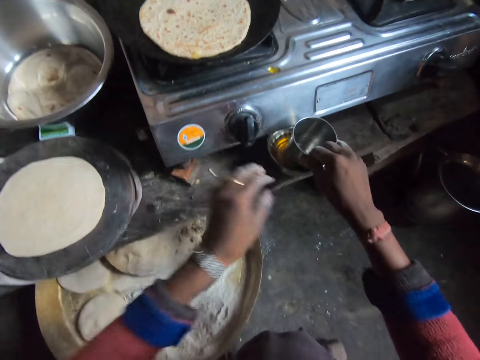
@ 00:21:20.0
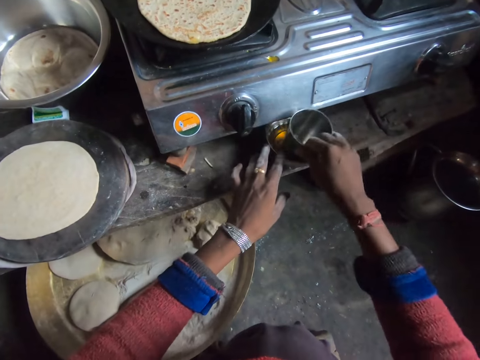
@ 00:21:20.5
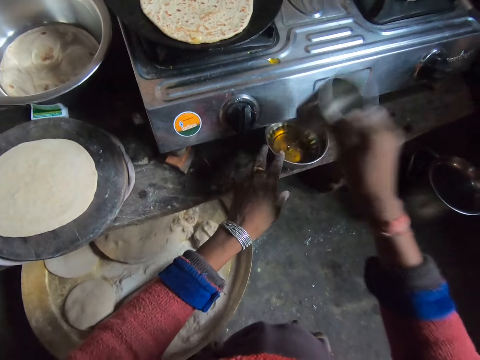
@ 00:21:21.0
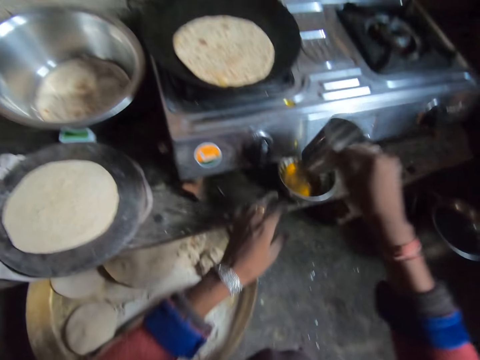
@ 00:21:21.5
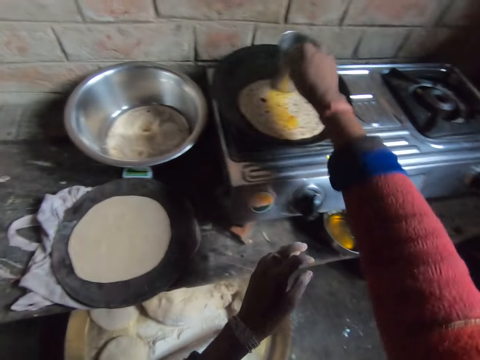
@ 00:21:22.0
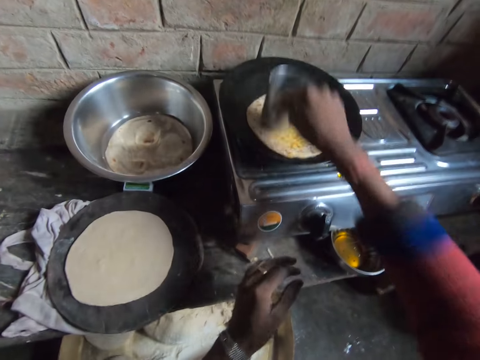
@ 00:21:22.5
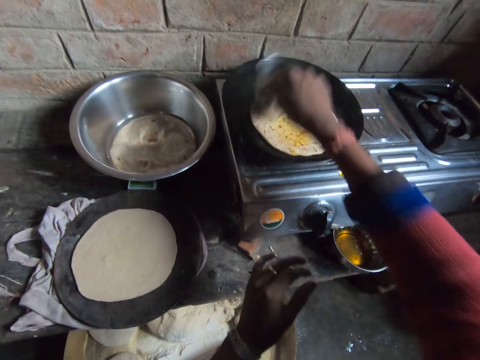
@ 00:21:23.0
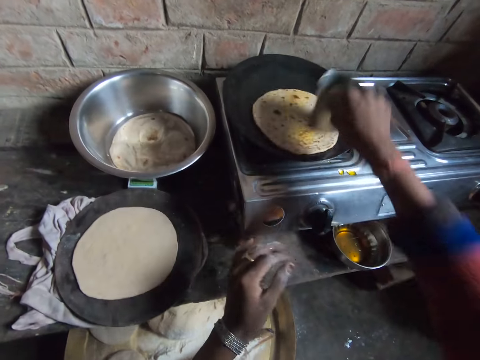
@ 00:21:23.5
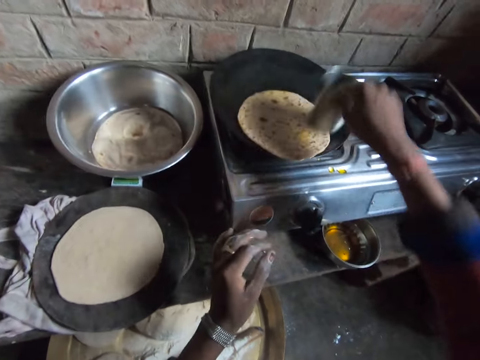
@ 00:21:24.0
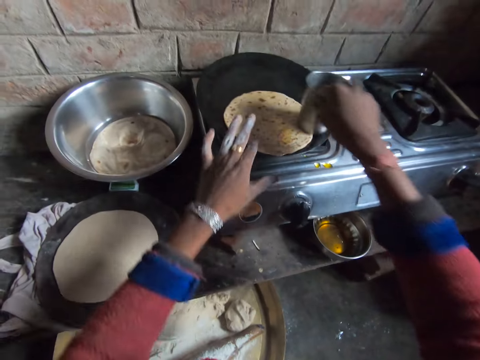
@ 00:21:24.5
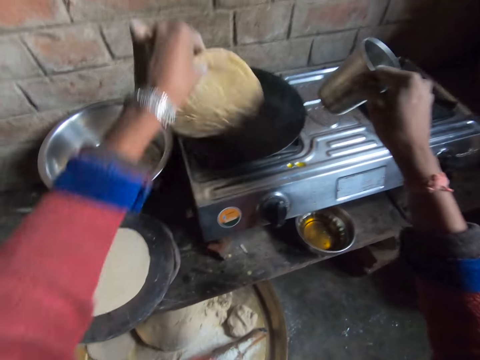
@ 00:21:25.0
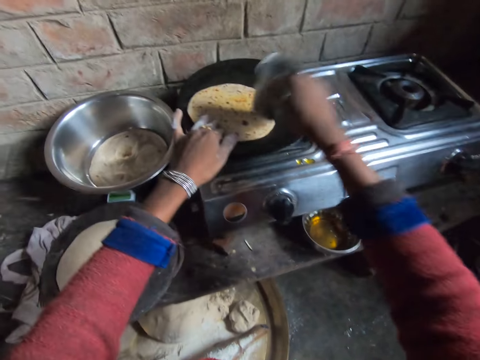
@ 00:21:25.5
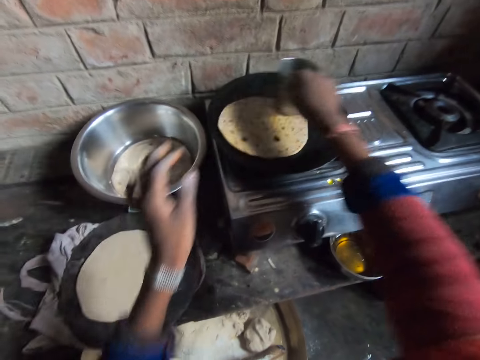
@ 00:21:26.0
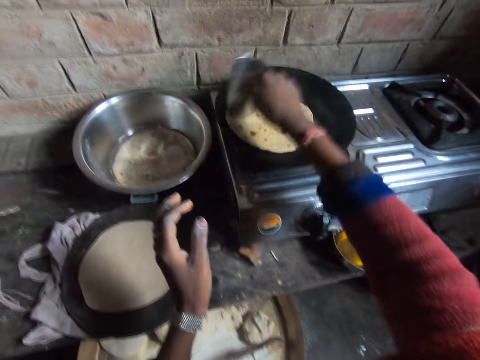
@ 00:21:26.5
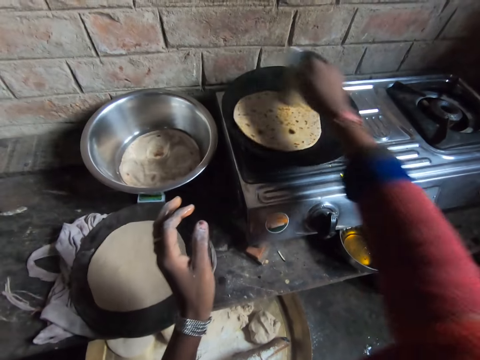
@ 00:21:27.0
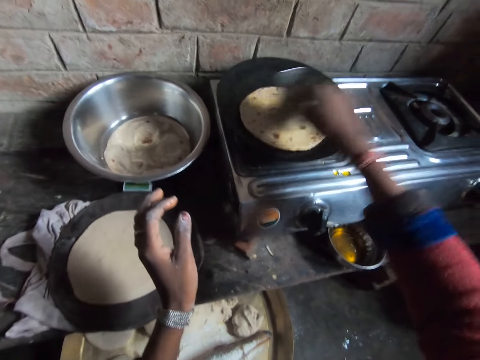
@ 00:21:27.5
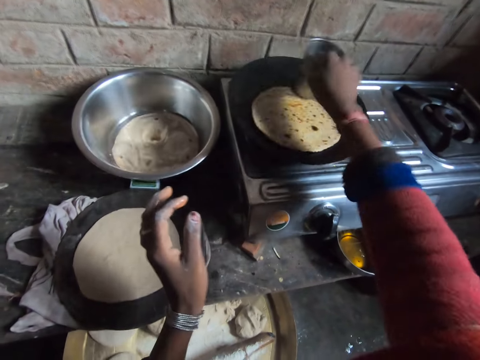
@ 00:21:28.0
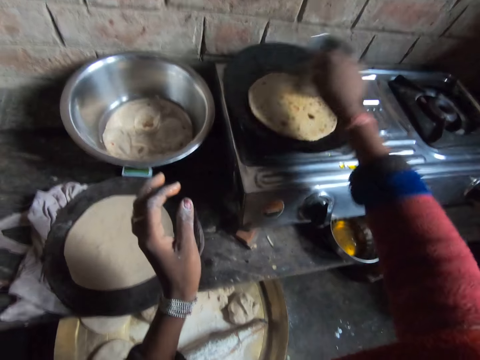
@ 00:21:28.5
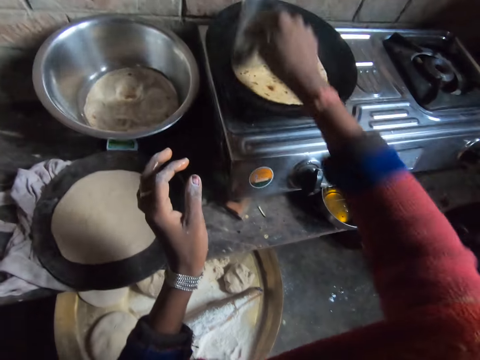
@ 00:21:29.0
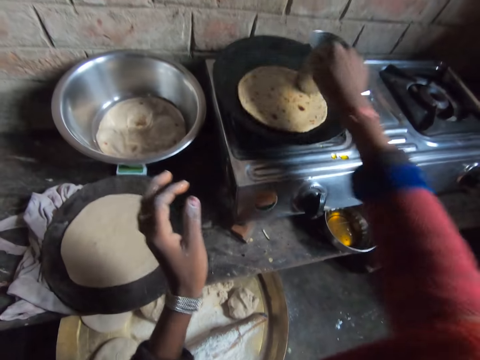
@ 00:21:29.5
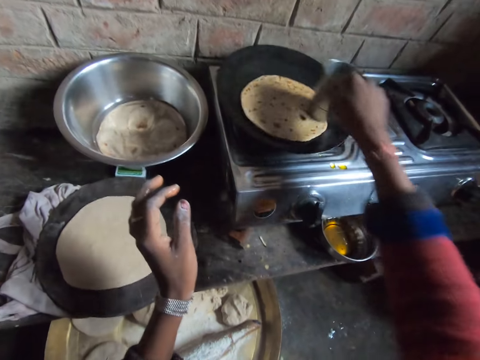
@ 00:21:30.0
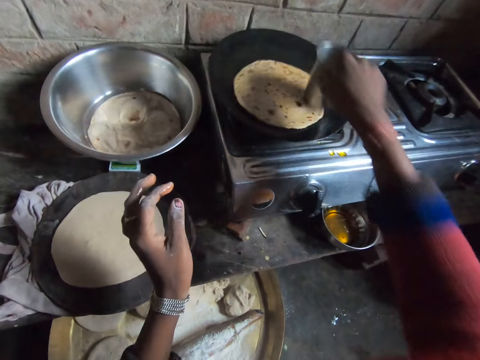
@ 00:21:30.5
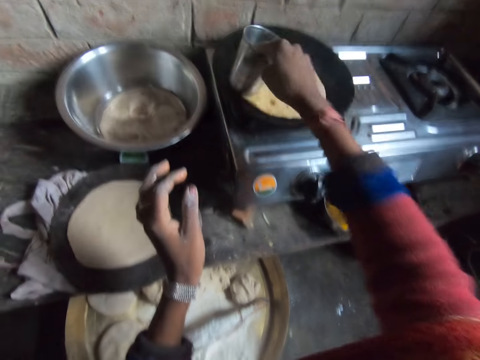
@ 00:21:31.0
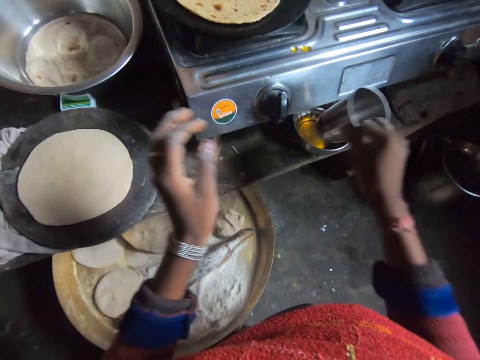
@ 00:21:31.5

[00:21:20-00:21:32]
The camera wearer dips the metal cup in a plate or bowl with oil. They put a hand on the bowl. They shake the metal cup. They apply cooking oil on a tortilla using the metal cup. They rub the cup bottom on the chapati bread. They lift the tortilla with a hand. They put a hand on the tortilla and apply cooking oil on the tortilla using the metal cup.

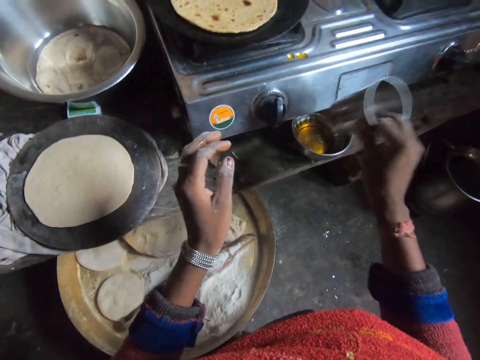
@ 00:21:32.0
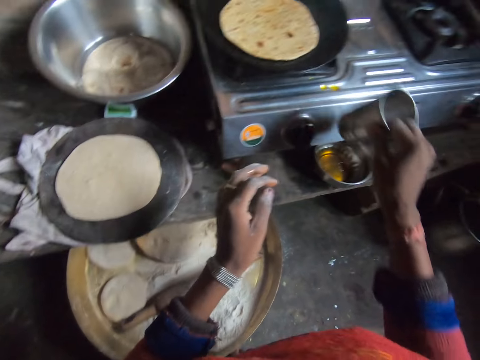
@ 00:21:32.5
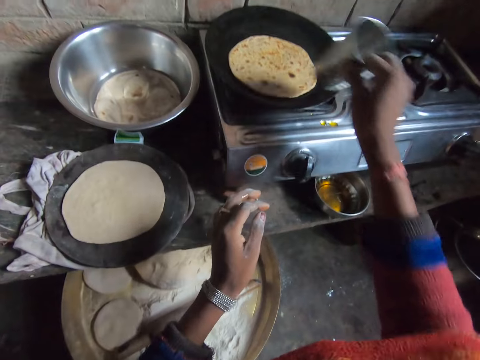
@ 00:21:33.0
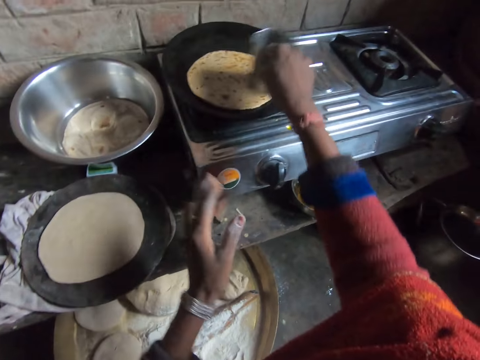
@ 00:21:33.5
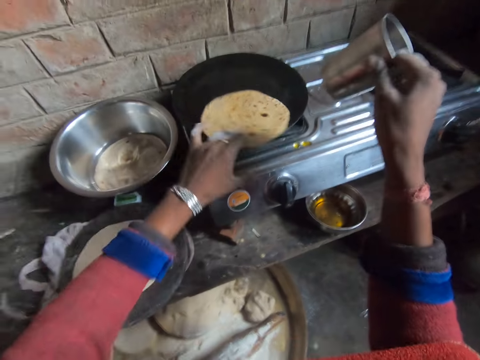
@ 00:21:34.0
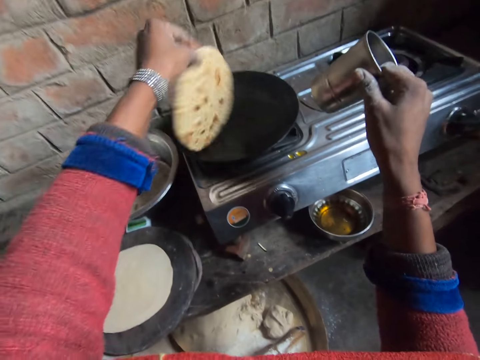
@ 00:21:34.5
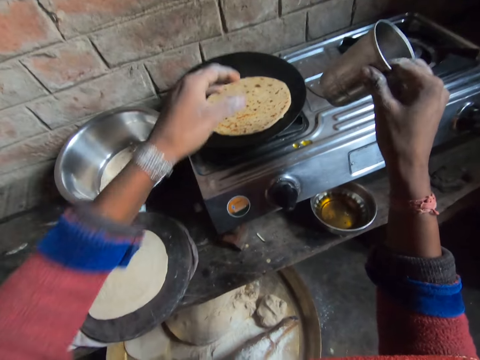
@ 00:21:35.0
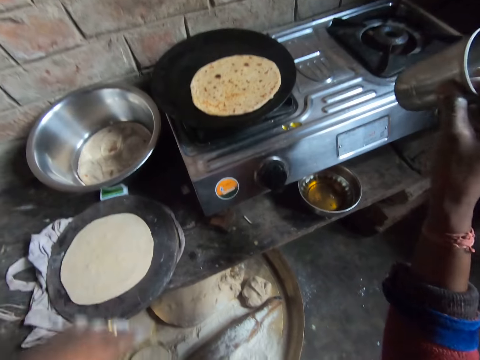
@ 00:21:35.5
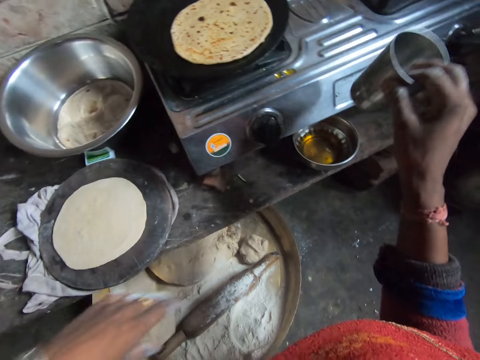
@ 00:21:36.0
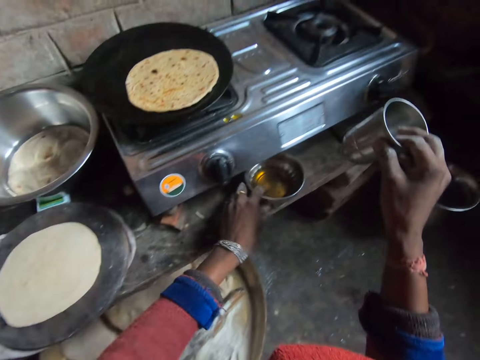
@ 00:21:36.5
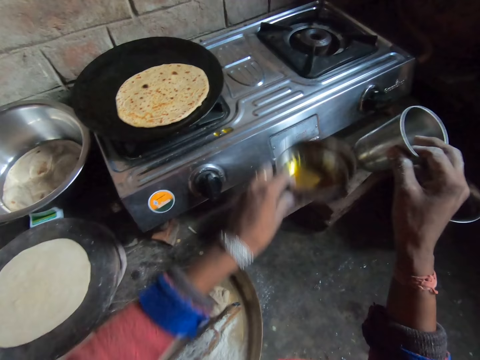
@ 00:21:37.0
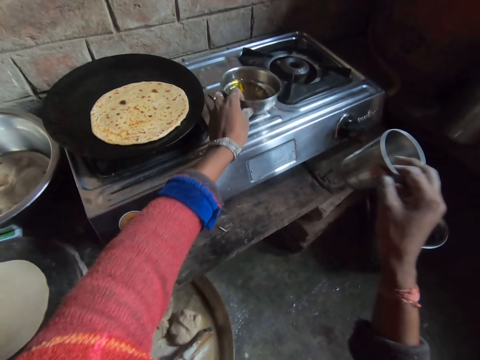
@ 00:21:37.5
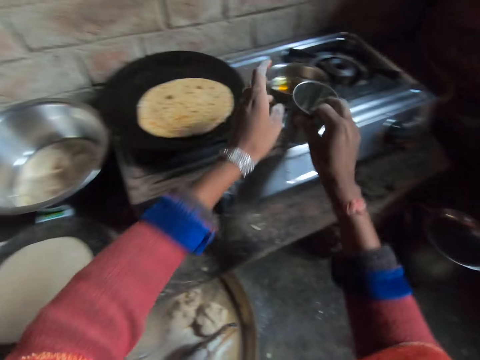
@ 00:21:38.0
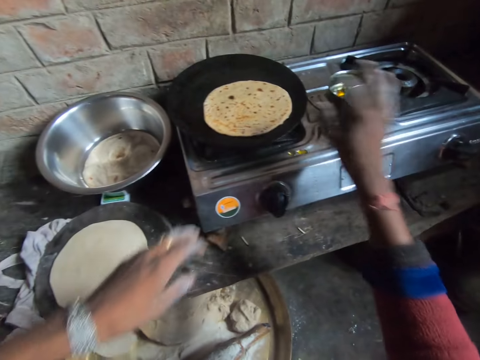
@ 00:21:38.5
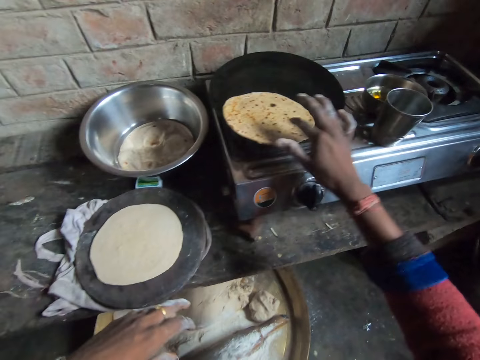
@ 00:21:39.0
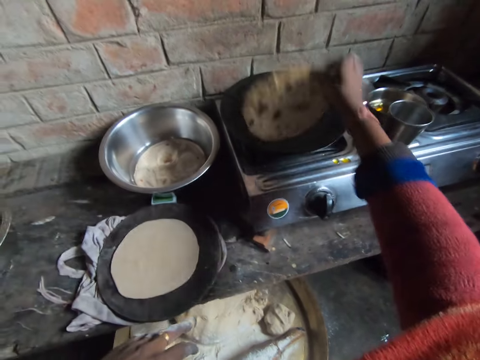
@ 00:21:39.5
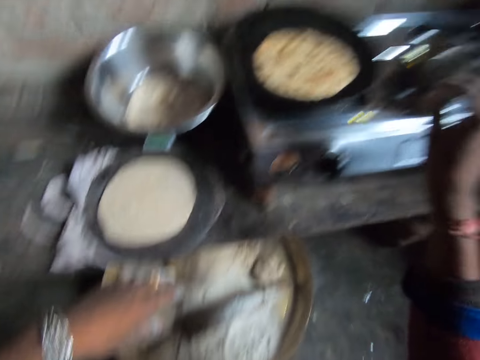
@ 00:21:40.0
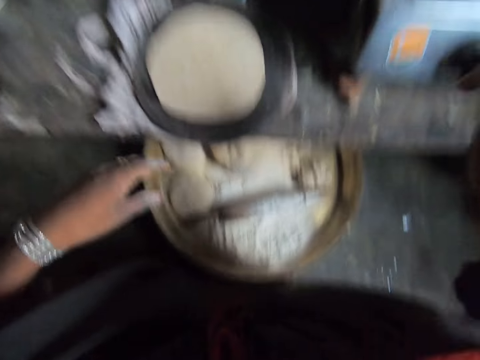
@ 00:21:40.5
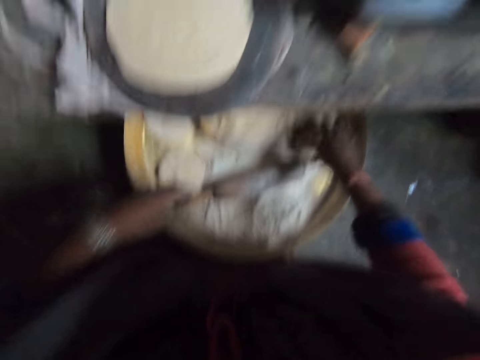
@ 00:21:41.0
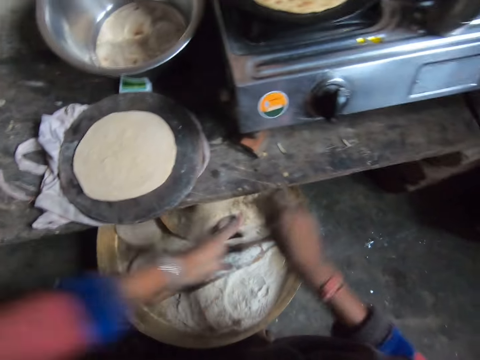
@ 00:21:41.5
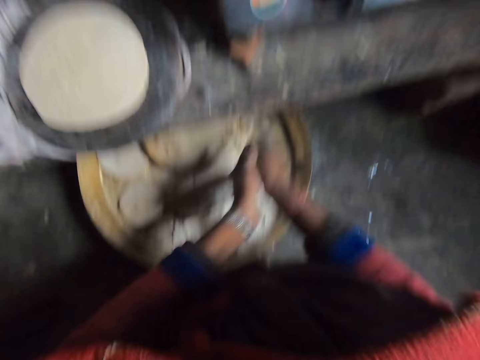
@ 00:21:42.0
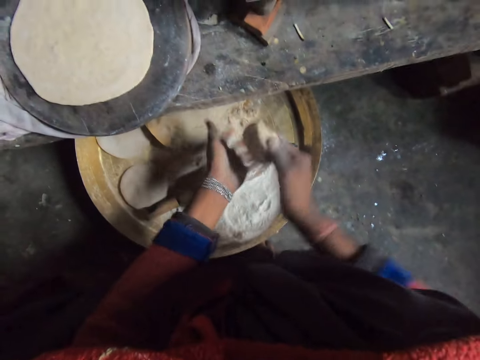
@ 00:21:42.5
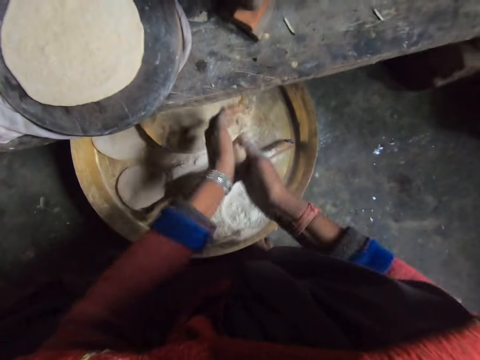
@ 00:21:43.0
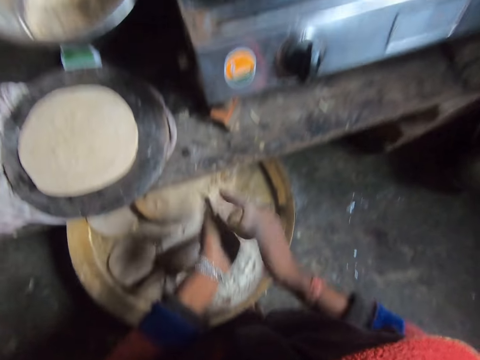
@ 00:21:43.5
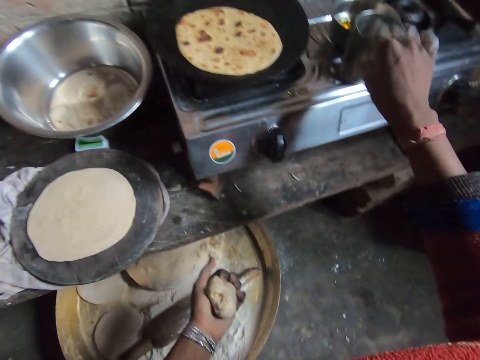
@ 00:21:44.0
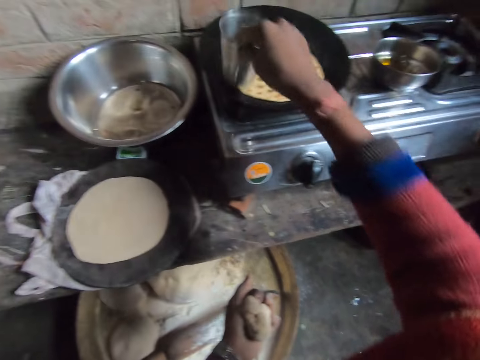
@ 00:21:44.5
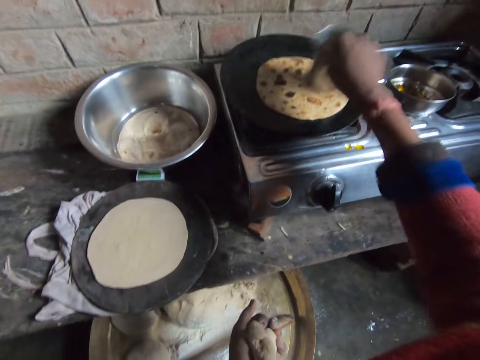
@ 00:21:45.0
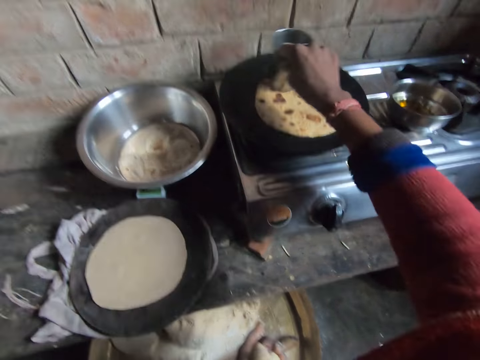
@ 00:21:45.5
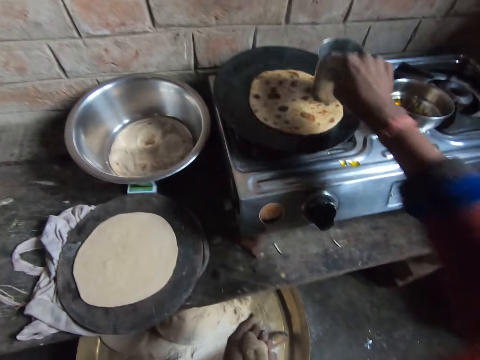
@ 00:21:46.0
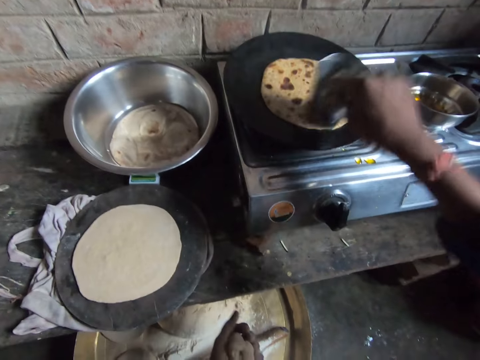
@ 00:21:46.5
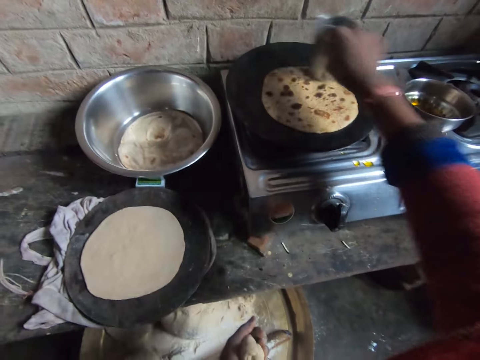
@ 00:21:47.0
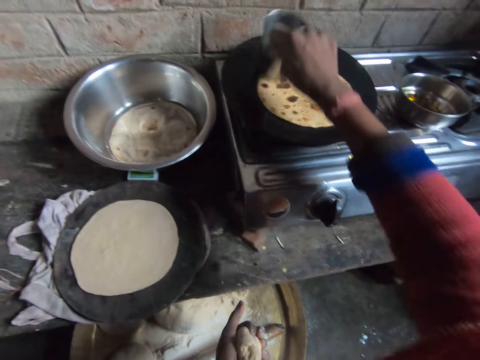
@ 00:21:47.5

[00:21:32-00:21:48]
The camera wearer adjusts the chapati bread. She lifts a tortilla with a hand. She takes the plate containing oil. She drops the plate on the cooker. She drops the metal cup on the cooker. She flips the chapati bread on the burner with a hand. She takes a dough with her right hand. She rolls the dough with hands. She takes the cup on the burner with her right hand. She rubs the cup on the chapati bread. She applies cooking oil on the tortilla using the metal cup.
